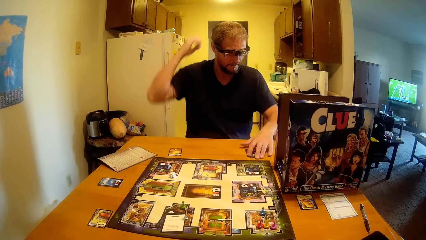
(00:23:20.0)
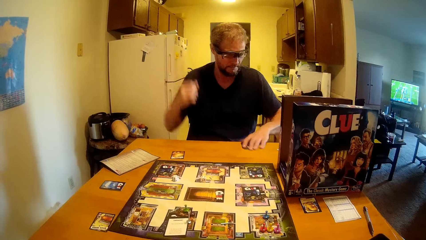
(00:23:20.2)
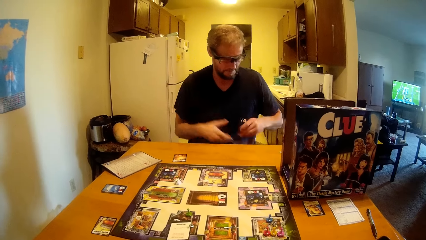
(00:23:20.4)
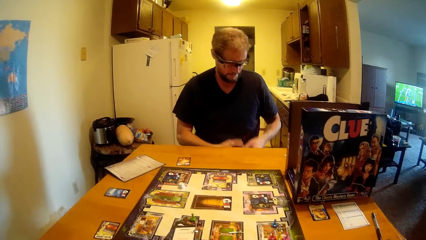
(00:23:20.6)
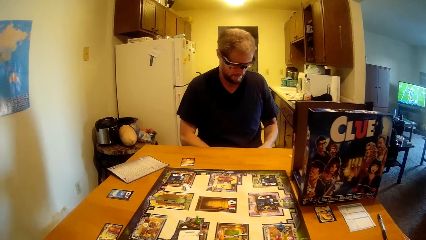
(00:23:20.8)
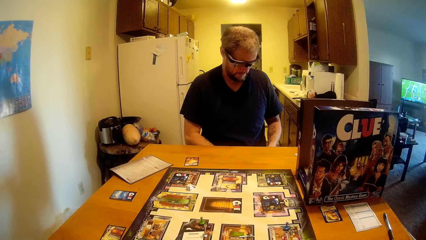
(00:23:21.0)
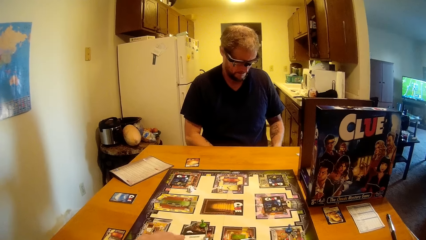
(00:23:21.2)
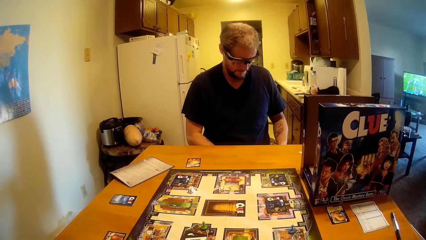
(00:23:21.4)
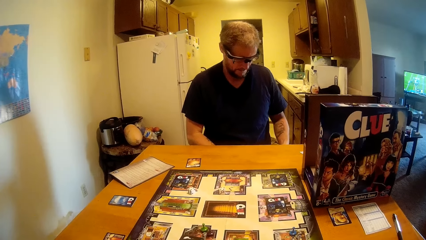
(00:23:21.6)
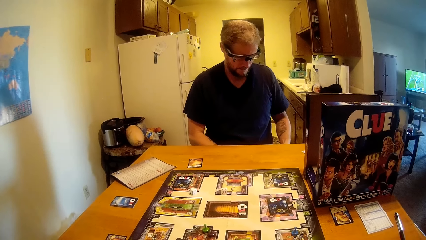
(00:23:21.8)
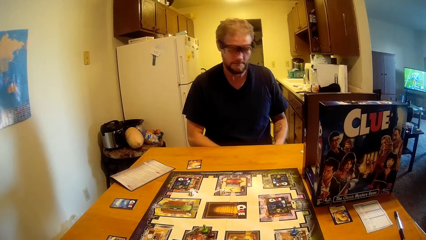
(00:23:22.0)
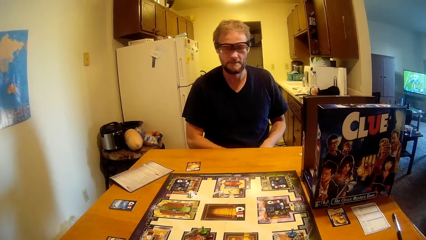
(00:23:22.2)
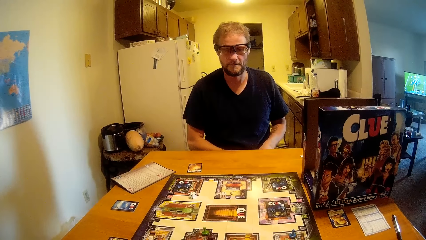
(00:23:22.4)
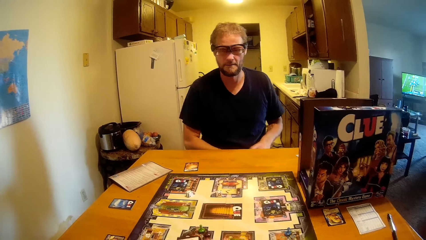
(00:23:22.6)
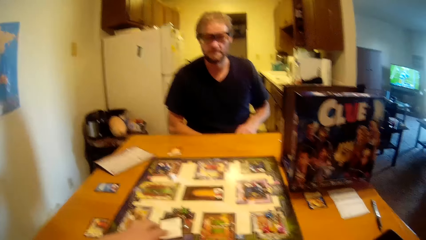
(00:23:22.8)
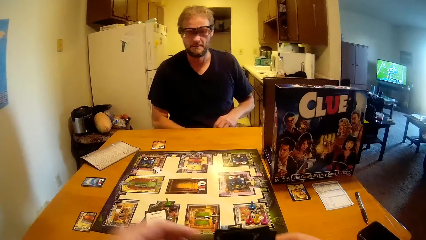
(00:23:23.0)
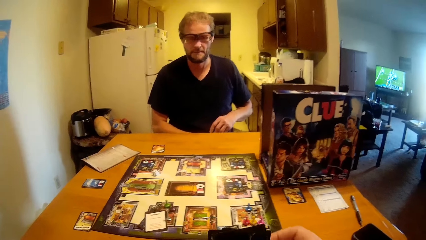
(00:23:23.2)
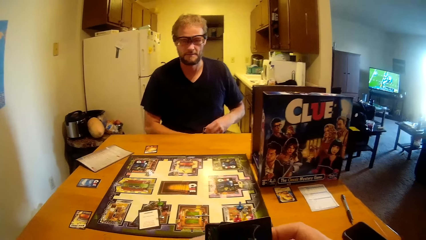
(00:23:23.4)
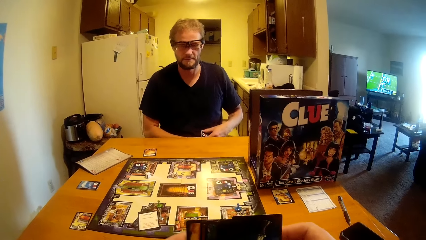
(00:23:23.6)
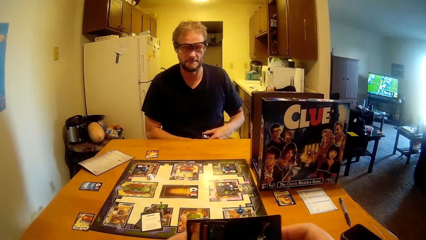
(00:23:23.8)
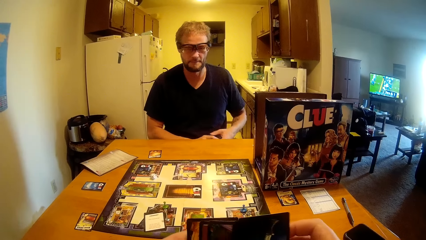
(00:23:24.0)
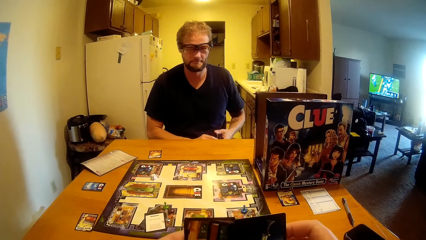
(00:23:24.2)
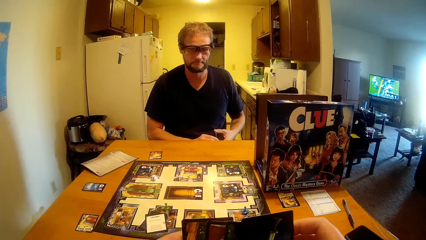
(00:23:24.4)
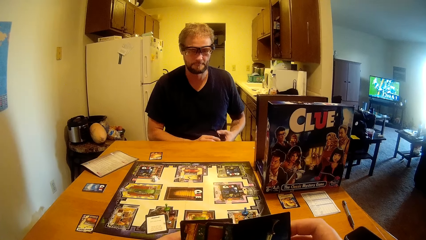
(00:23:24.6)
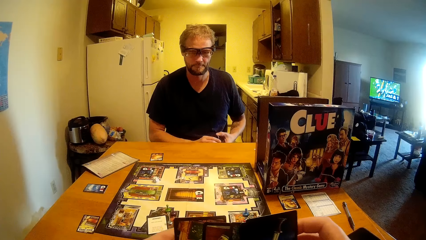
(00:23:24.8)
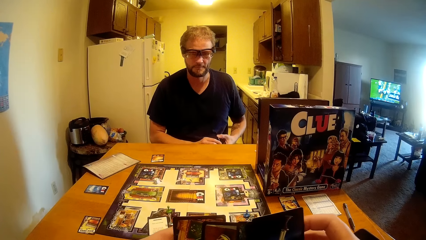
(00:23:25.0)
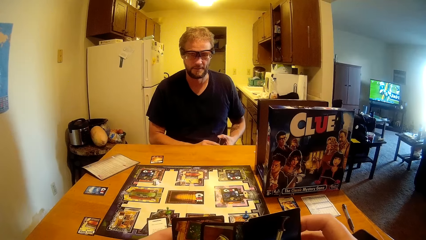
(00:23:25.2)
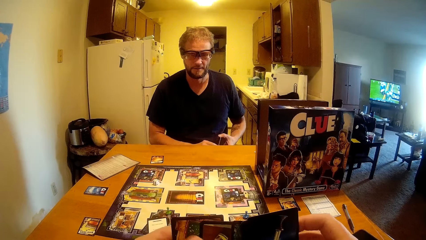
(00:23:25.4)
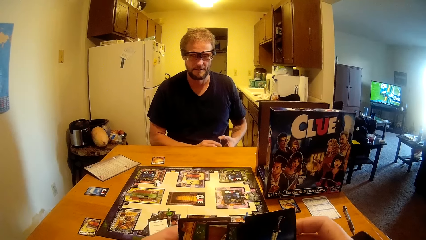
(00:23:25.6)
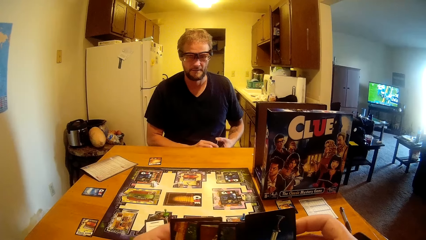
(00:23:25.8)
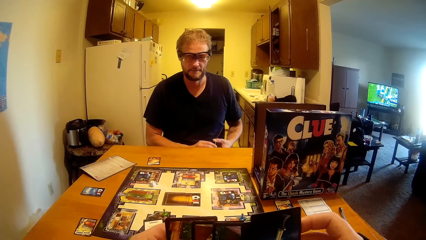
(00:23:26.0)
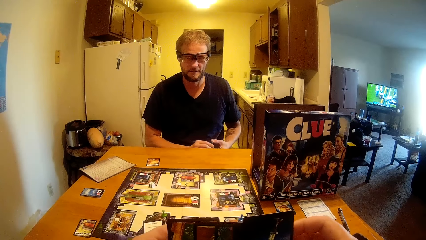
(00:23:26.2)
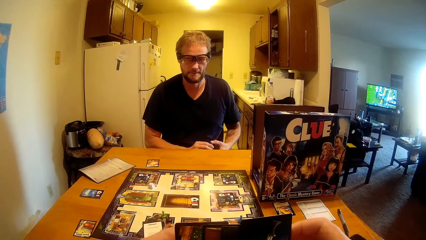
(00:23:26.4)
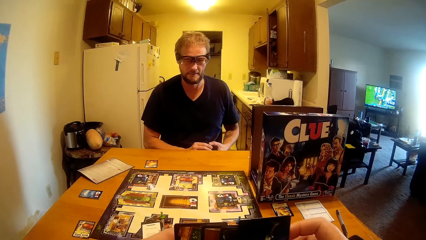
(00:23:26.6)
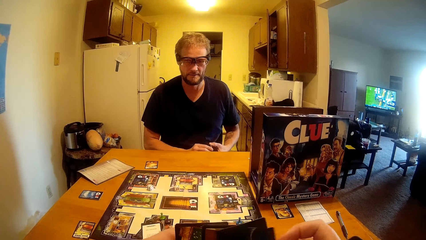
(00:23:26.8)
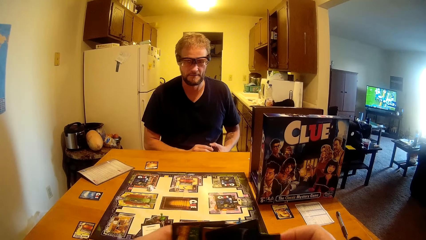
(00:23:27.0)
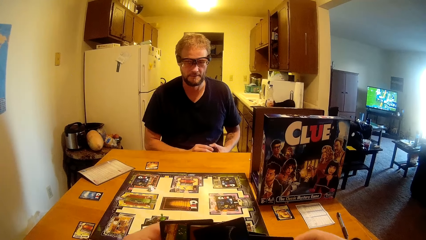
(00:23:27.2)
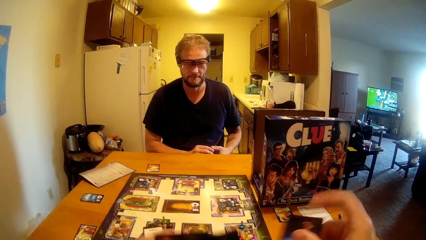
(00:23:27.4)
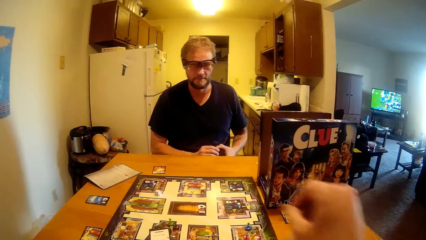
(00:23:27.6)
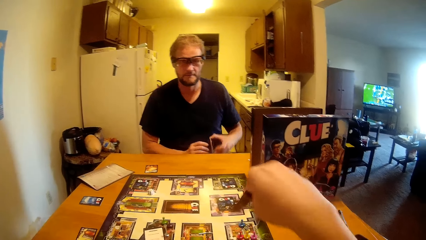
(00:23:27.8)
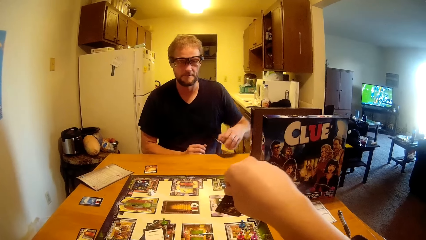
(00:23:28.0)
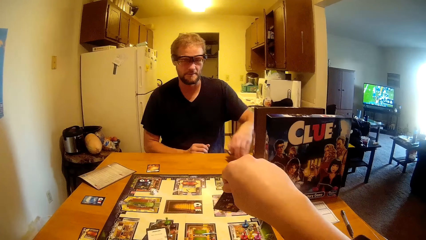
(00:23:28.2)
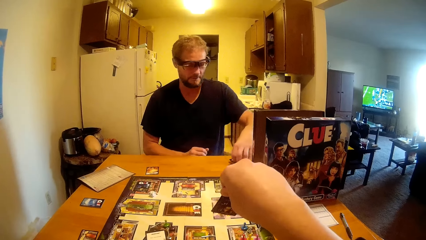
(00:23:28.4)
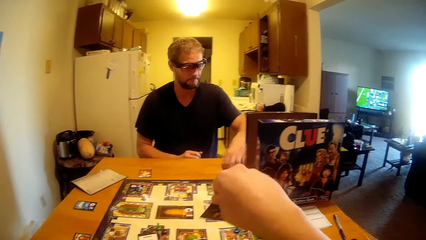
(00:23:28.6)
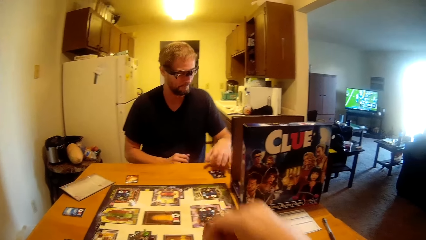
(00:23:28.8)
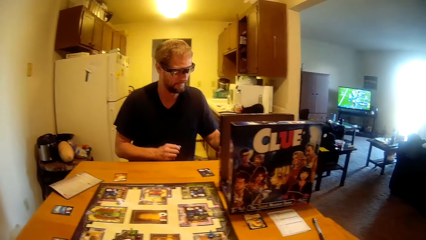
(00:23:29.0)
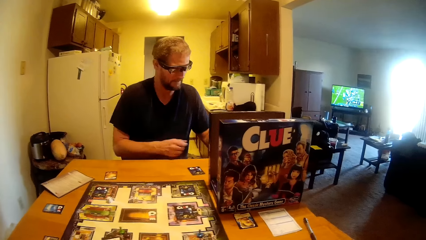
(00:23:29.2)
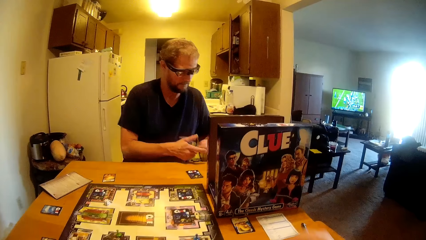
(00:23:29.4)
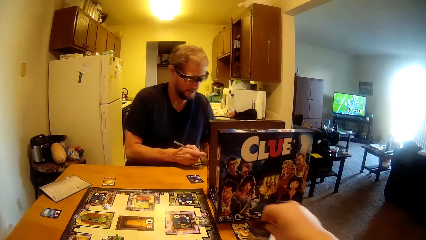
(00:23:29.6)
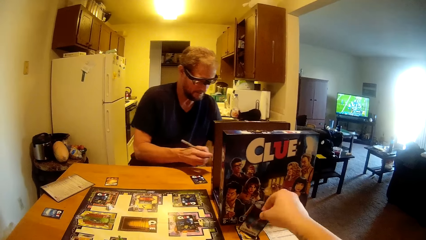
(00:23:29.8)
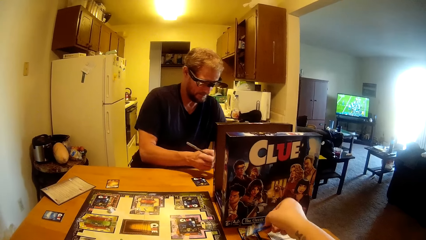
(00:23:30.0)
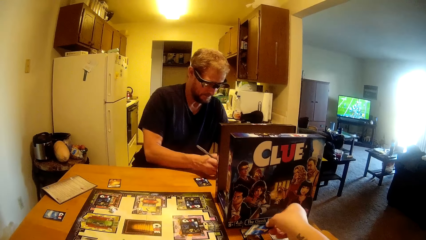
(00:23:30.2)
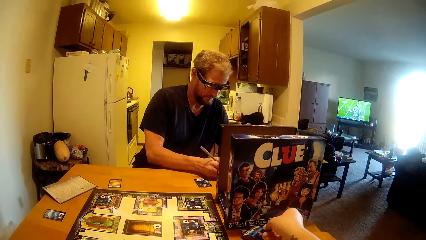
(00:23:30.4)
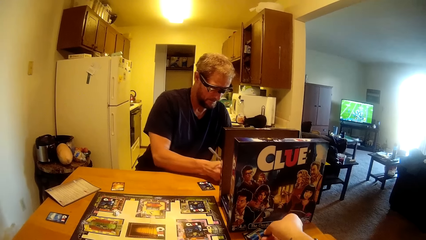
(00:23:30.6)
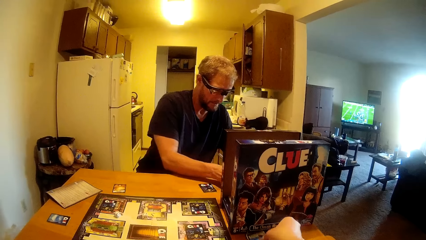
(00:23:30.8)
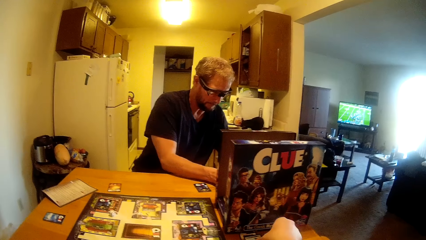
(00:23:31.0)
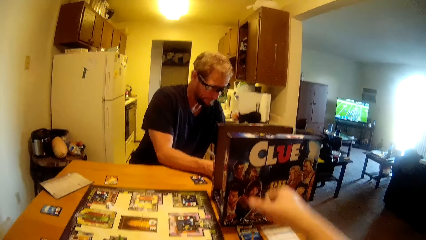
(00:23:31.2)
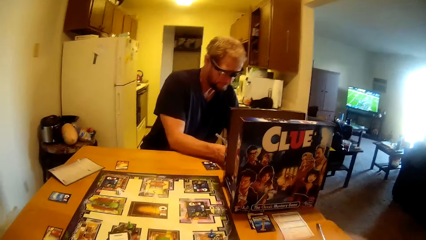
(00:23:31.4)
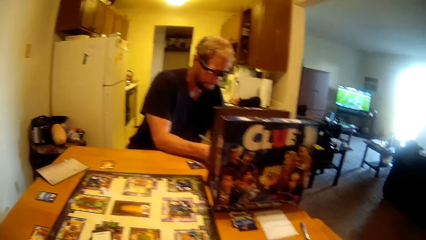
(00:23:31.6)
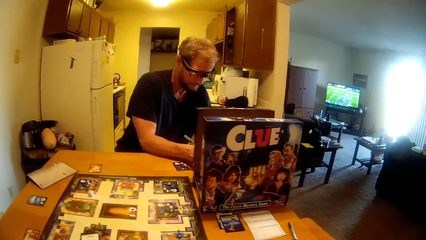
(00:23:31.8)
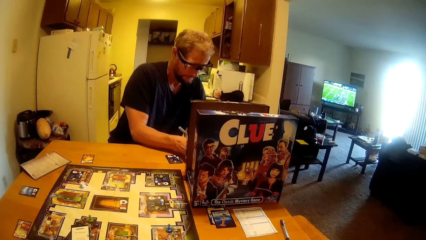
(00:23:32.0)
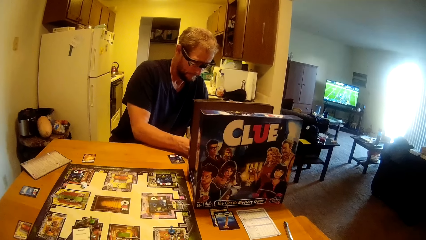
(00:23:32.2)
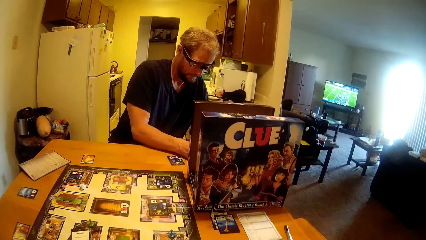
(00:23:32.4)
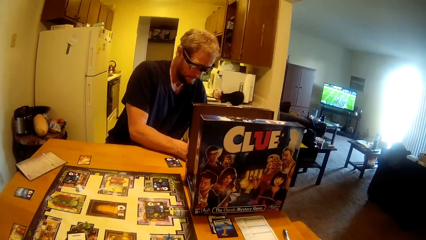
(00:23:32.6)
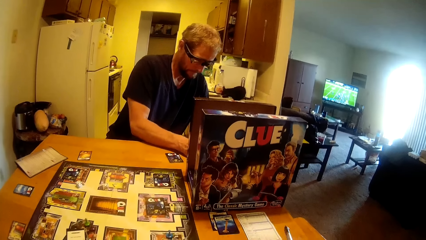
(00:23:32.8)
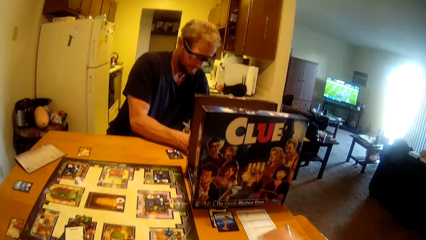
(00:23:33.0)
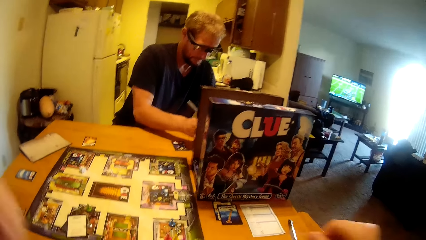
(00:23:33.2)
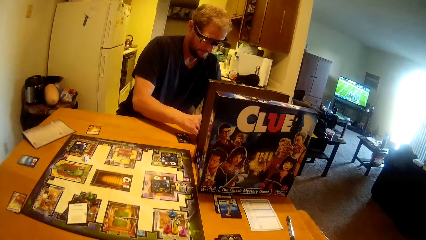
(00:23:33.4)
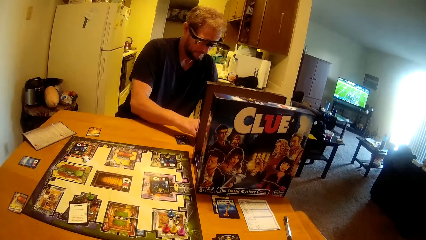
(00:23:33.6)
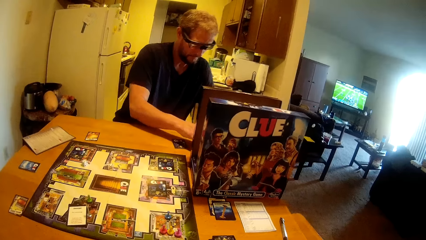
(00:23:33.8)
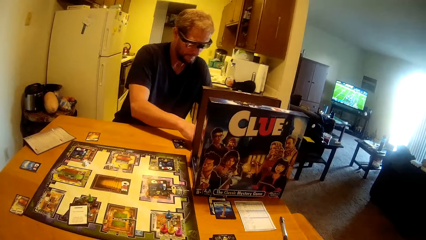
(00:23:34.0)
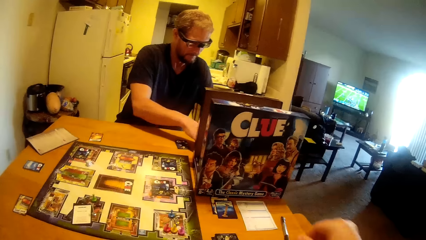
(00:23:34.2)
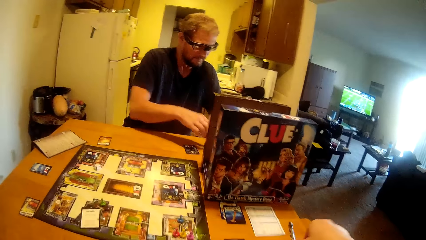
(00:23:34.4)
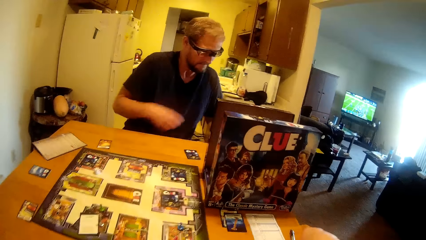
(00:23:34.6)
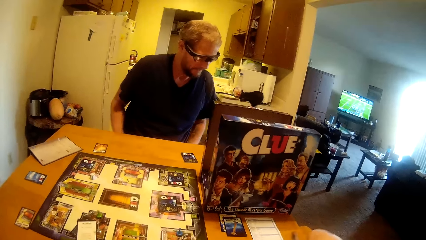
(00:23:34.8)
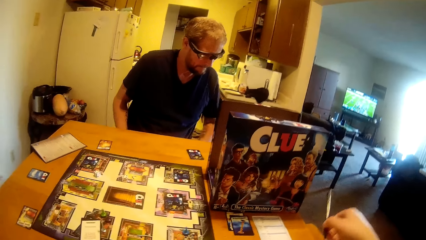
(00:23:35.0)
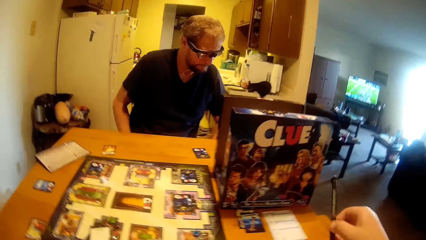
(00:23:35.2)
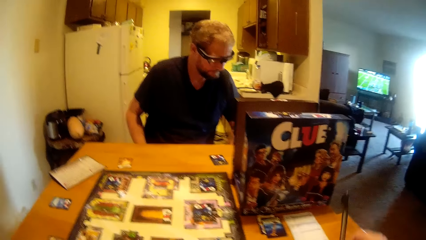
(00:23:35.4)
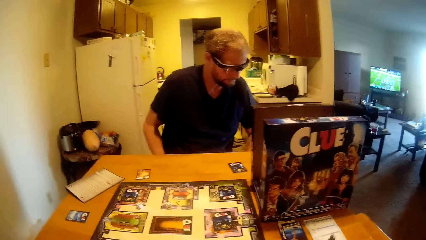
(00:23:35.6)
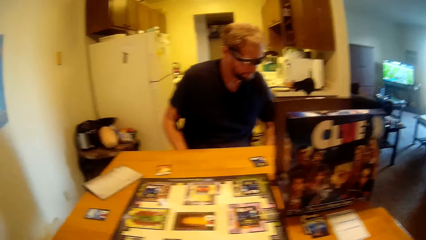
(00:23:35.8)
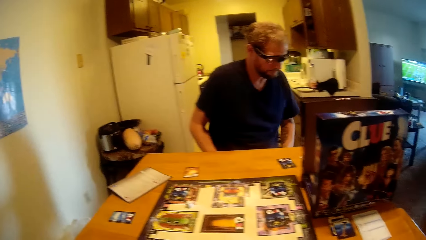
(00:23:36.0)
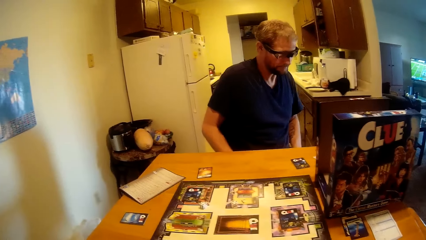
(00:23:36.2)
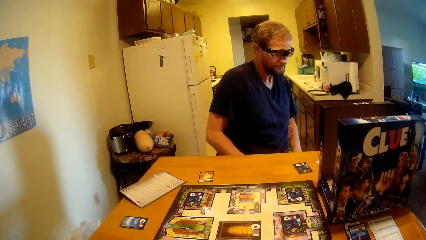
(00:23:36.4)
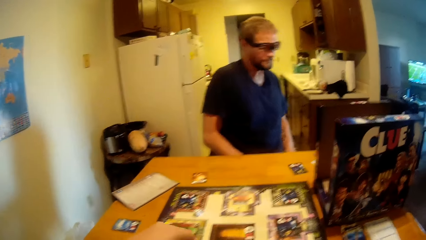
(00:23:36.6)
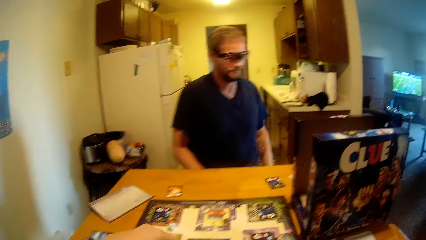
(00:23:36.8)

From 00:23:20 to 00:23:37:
A man swipes a card from off the table. The man gazes at the card from beside the table. The camera wearer checks the cards. They hold the cards. The man holds the card in his hands. The camera wearer shows off the card to the man. The man jots something down on a paper. The camera wearer drops the card on the table. They take up a pen from the table.
